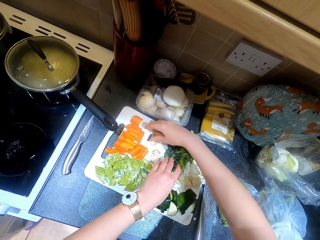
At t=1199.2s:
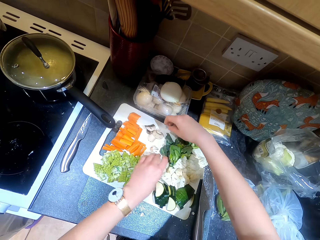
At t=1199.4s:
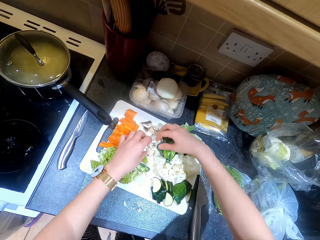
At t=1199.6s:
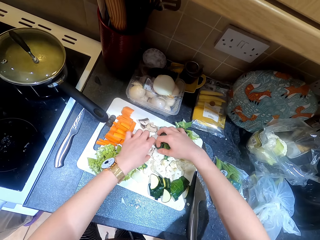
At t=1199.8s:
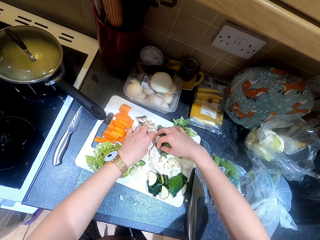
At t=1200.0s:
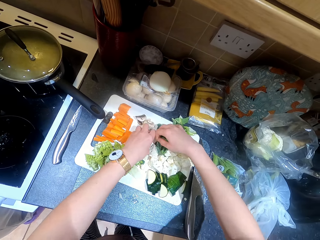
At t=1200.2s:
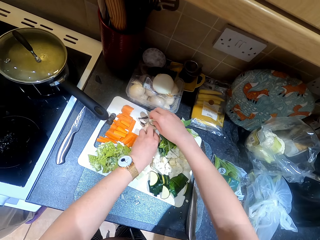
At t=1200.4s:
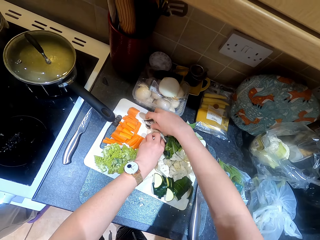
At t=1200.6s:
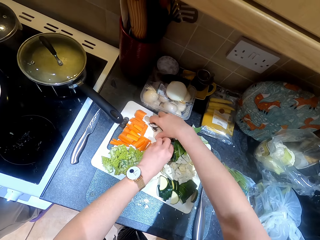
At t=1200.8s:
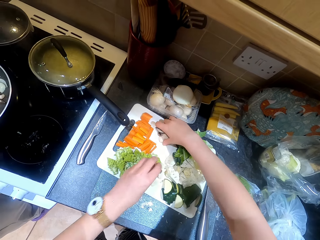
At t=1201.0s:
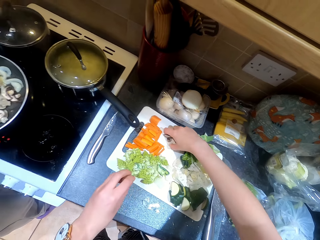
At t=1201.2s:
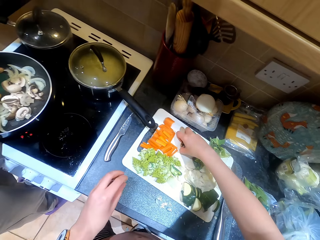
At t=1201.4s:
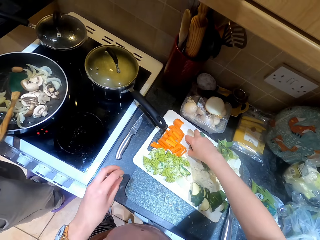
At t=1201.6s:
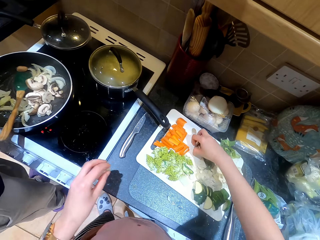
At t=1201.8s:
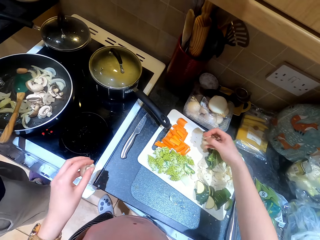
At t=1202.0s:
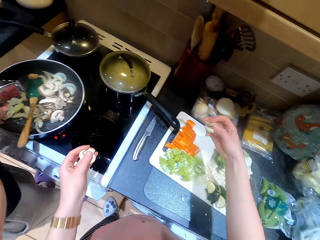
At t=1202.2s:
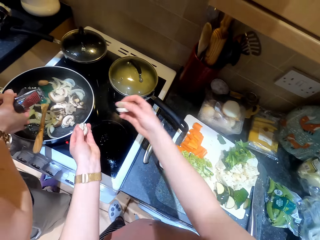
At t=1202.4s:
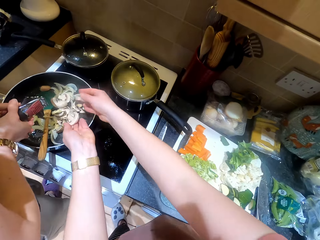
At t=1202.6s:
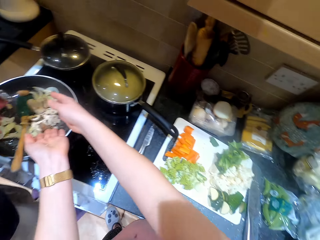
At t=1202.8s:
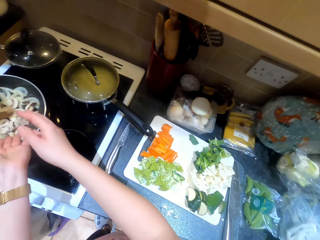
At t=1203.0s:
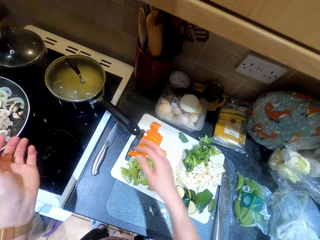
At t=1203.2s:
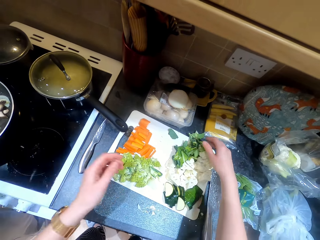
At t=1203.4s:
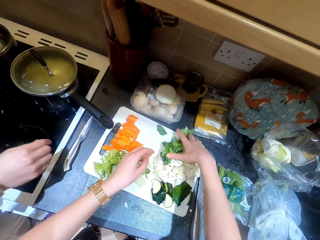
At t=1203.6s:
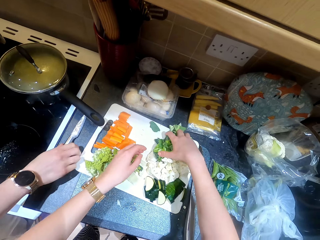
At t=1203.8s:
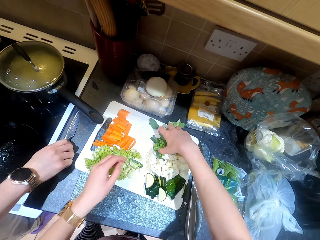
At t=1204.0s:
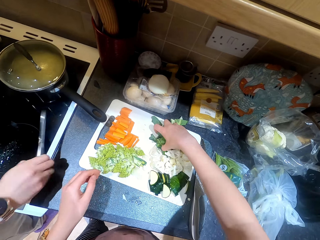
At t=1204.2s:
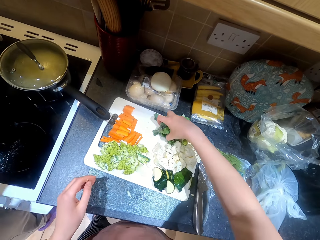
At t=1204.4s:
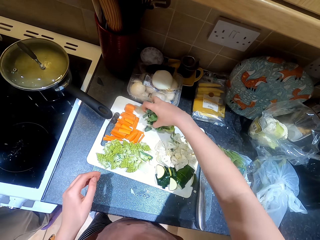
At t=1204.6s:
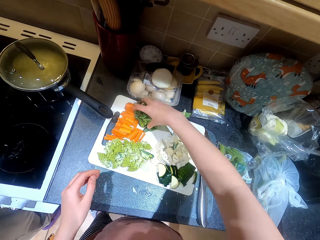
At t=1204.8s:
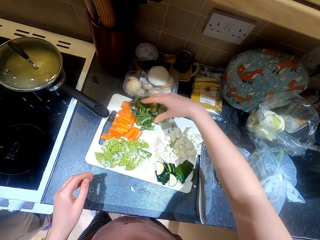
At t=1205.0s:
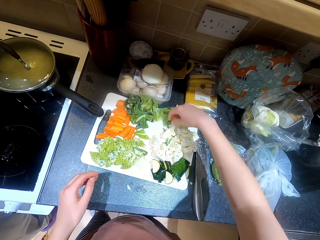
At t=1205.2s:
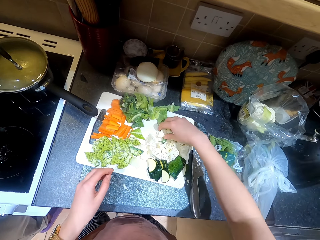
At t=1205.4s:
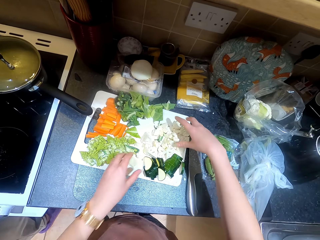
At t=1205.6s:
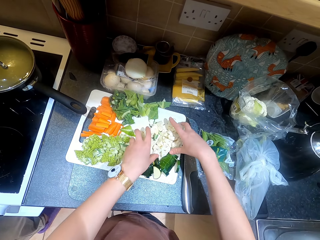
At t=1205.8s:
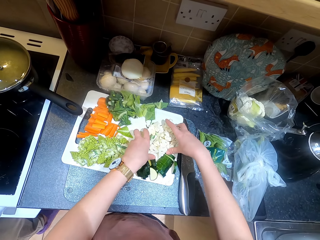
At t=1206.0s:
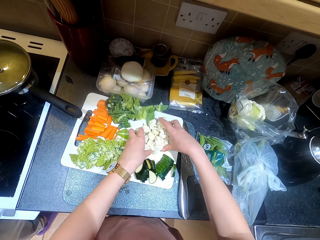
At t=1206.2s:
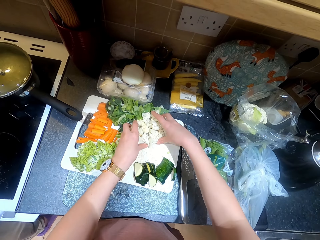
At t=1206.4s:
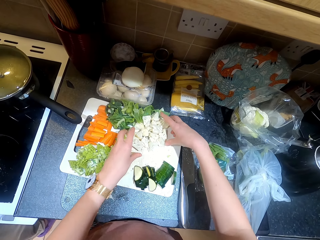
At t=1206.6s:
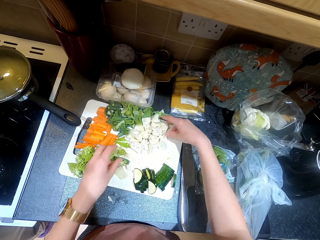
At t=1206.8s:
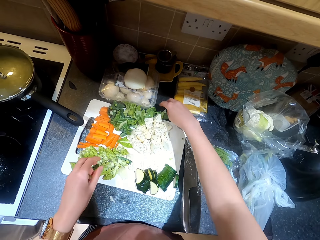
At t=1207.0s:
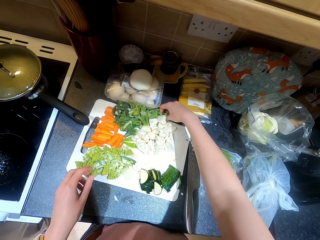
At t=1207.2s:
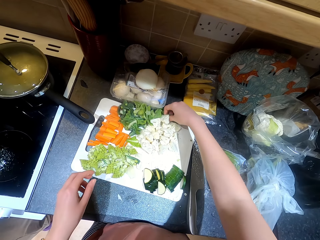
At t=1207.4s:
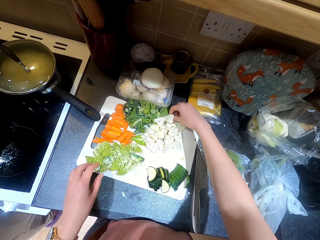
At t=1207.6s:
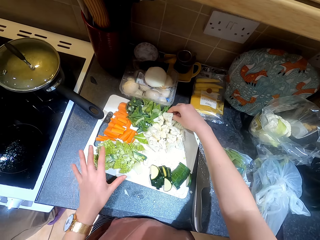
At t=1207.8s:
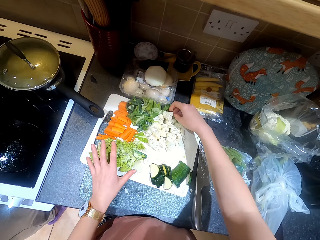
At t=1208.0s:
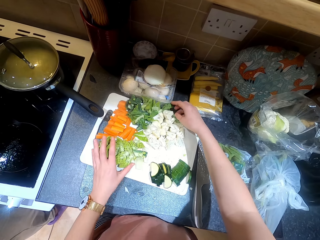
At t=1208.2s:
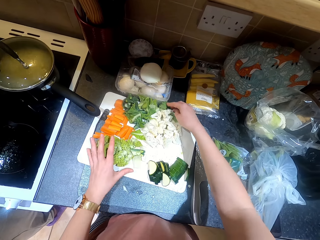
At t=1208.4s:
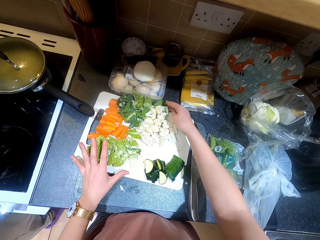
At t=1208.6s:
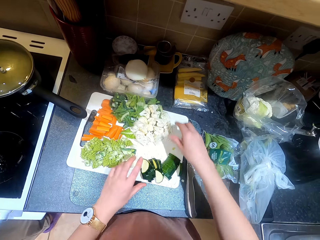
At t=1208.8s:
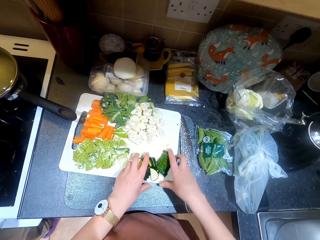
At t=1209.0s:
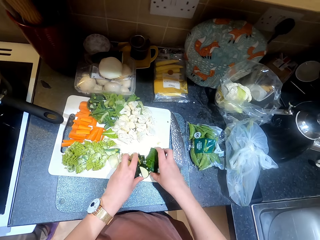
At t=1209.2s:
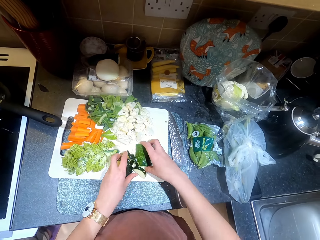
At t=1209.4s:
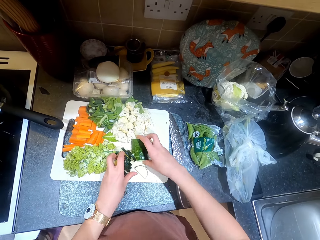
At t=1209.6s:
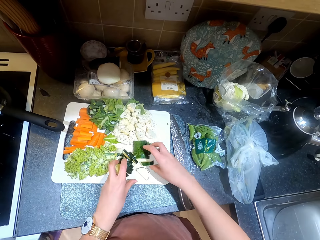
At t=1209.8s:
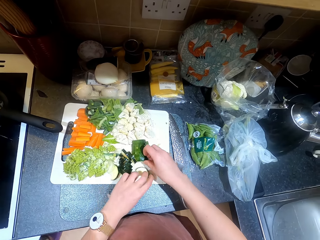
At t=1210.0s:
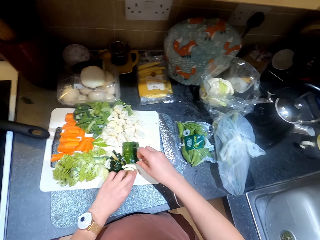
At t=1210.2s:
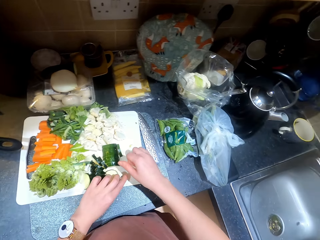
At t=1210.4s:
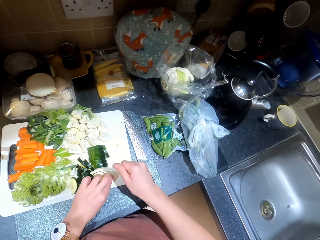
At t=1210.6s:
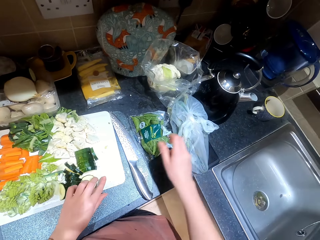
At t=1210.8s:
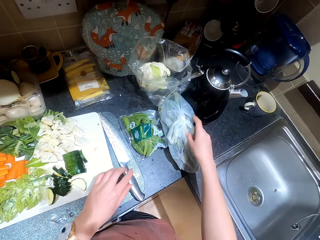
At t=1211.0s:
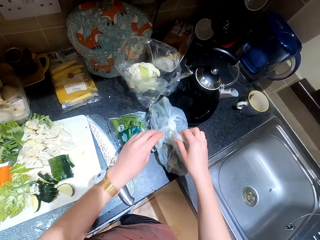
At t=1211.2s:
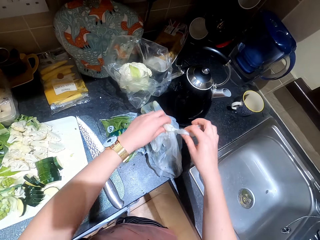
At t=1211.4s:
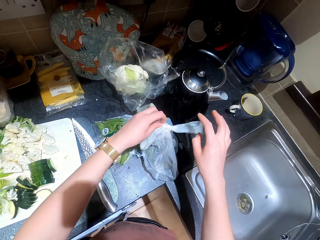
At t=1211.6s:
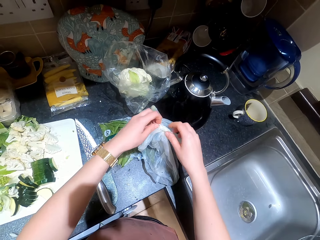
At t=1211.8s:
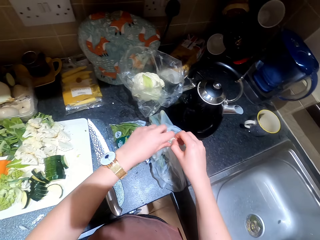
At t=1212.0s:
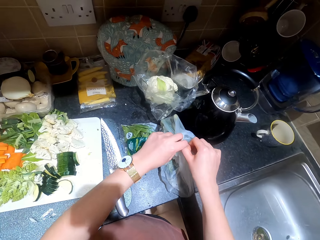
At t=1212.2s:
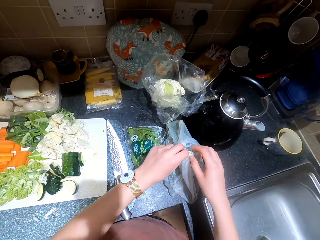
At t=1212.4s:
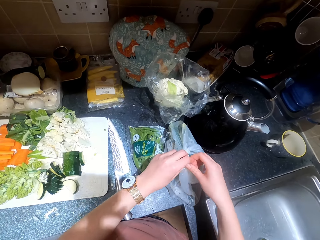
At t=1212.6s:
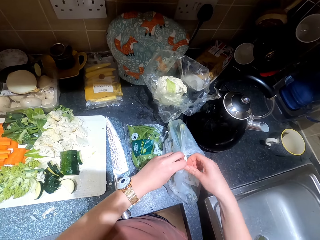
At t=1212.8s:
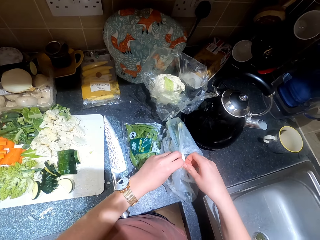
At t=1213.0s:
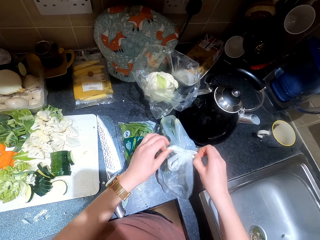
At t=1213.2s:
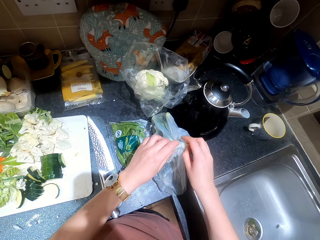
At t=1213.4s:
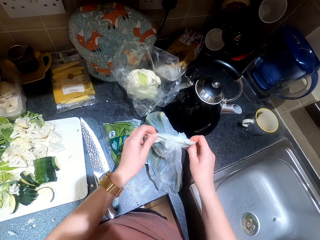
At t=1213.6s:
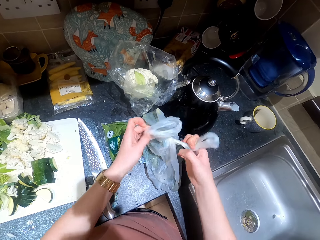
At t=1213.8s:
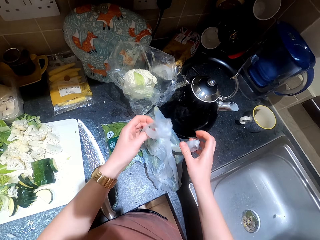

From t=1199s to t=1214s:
The camera wearer picks up a mushroom from a chopping board. They put the mushroom on a frying pan. A person pours something in the frying pan. The camera wearer moves vegetables on the chopping board. They move broccoli on the chopping board. They move cucumber aside on the chopping board. They untie a piece of paper. They open a shopping bag.

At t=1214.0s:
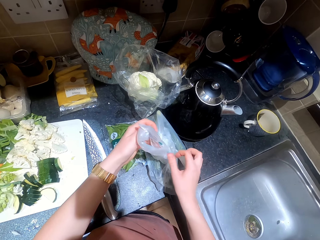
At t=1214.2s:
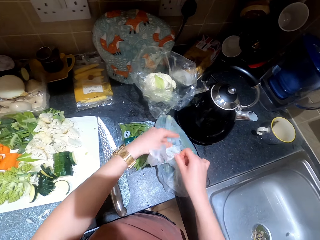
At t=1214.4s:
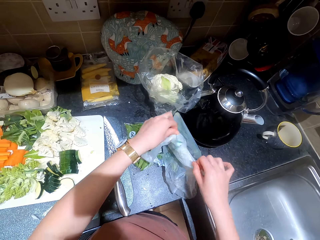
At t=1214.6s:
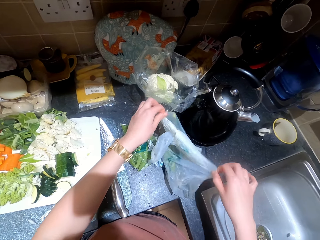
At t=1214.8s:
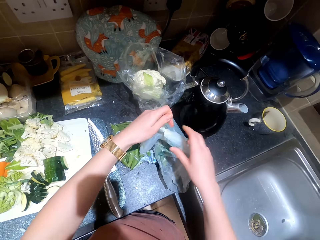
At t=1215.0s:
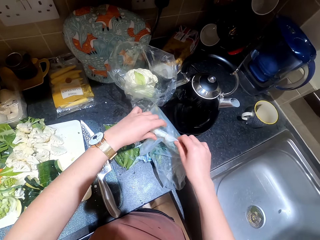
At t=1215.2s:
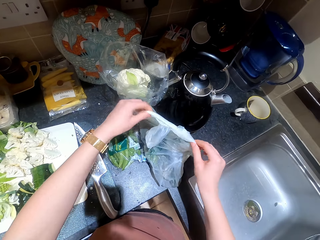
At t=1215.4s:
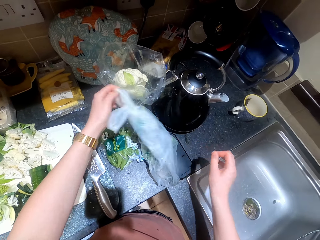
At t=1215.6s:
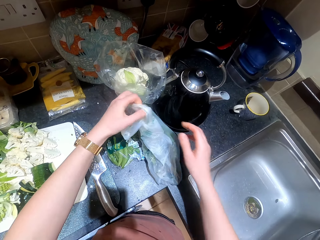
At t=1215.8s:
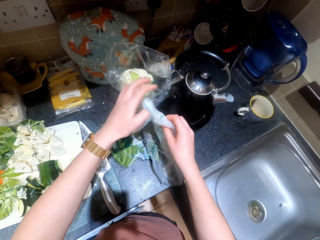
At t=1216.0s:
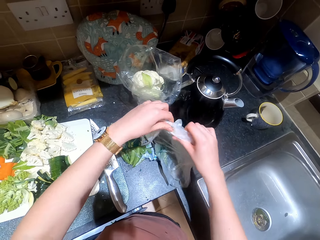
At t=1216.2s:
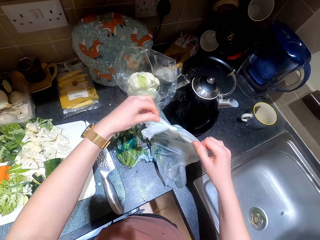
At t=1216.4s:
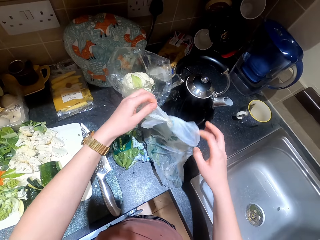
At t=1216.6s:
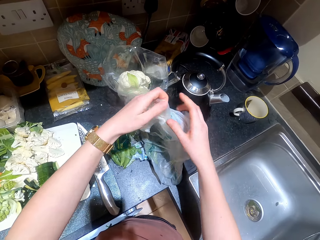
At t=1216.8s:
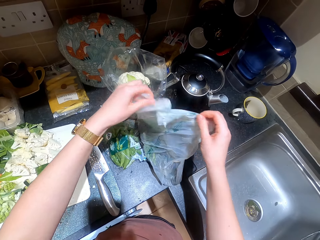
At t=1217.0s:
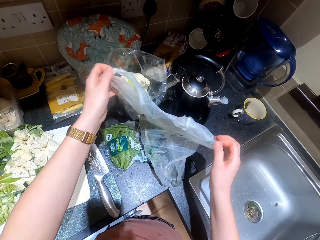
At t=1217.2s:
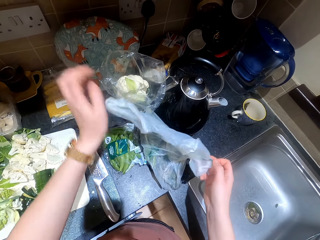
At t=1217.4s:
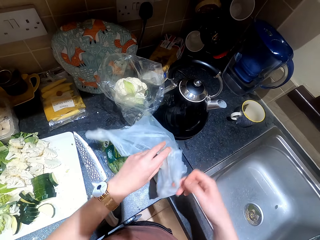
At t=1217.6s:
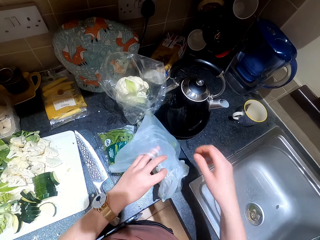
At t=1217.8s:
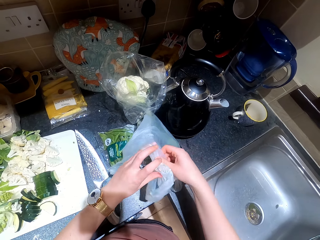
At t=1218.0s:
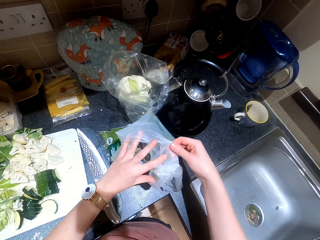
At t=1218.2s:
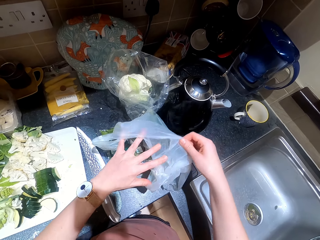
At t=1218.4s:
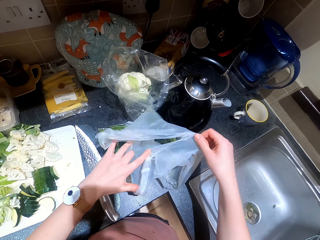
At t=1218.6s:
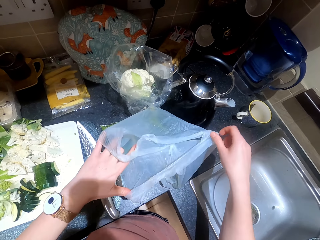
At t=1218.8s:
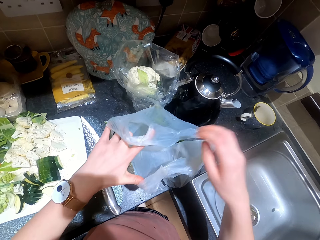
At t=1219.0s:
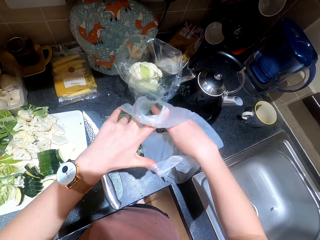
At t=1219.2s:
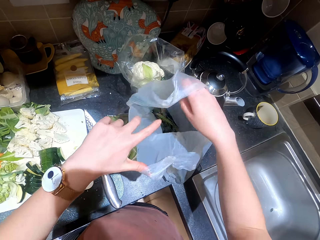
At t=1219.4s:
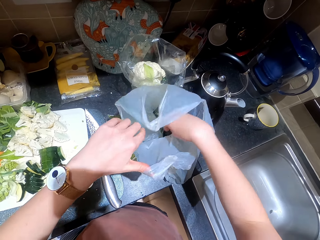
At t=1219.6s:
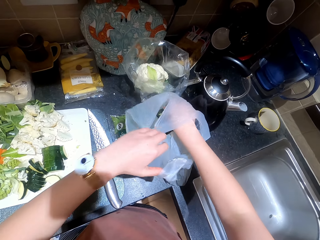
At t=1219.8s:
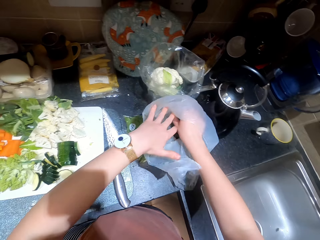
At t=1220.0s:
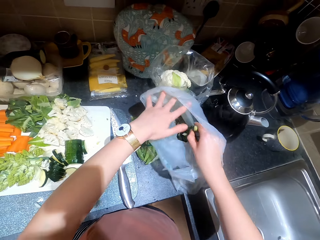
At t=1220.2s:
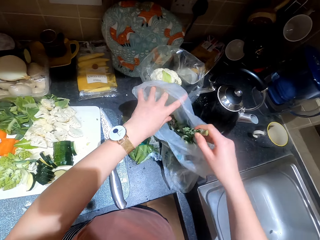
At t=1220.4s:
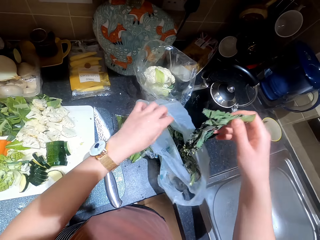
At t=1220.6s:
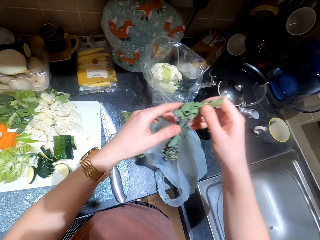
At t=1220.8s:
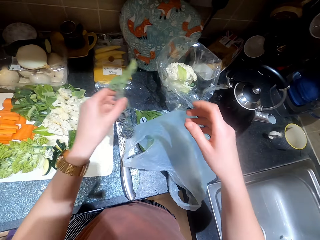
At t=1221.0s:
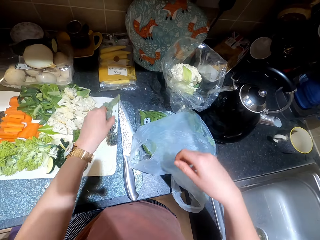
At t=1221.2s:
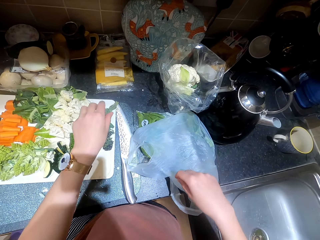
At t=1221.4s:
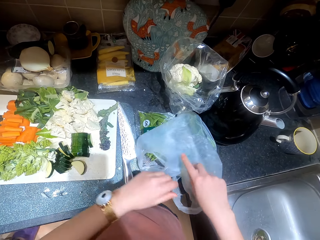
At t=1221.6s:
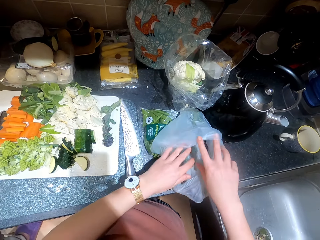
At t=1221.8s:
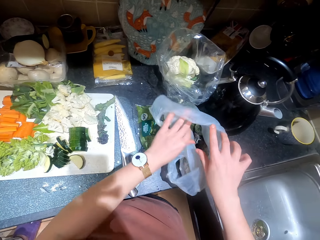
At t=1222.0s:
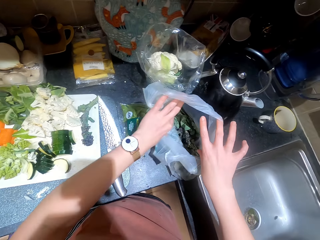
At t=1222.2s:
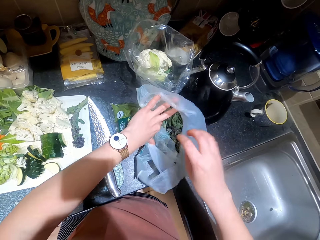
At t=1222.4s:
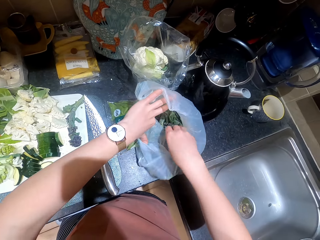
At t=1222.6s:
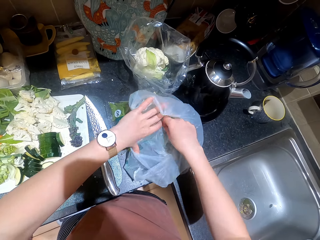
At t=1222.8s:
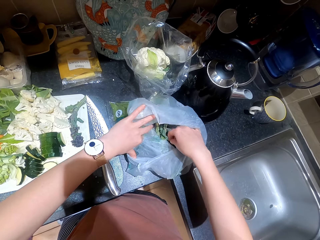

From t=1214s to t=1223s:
The camera wearer opens a shopping bag. They pick up vegetables from a paper. They put down the vegetables on a chopping board.
